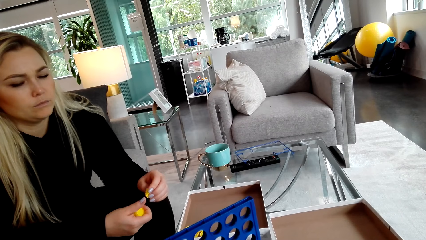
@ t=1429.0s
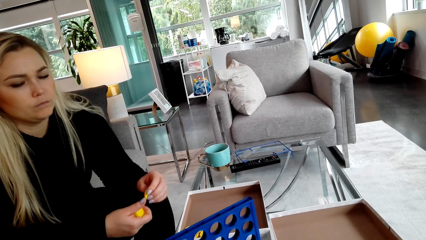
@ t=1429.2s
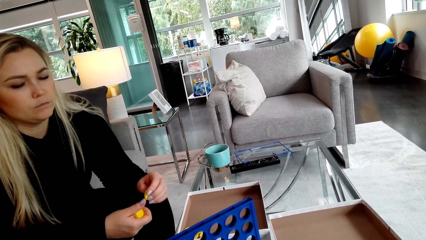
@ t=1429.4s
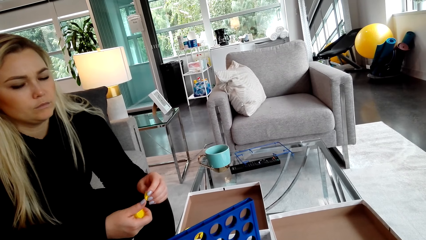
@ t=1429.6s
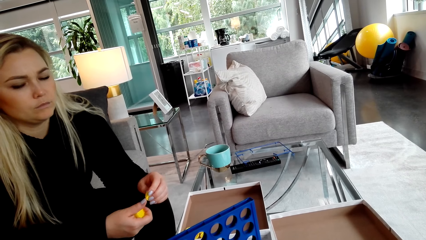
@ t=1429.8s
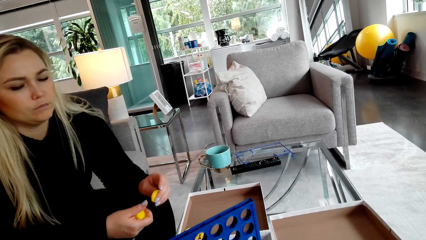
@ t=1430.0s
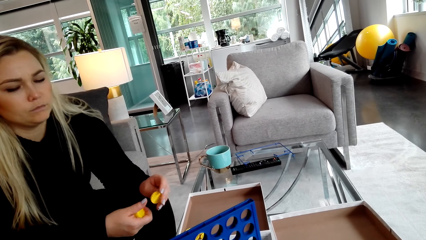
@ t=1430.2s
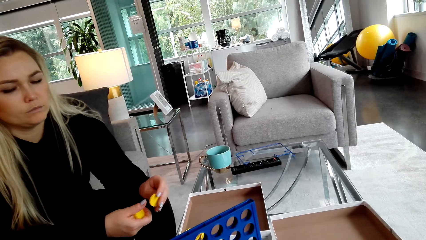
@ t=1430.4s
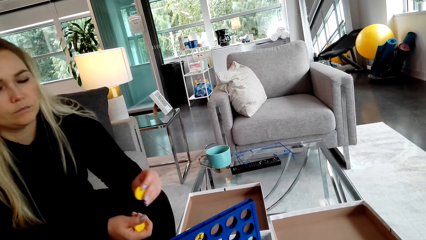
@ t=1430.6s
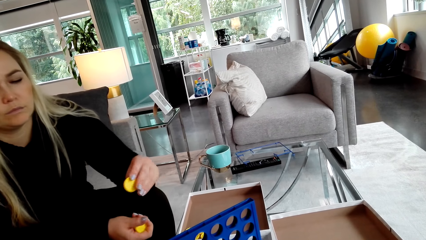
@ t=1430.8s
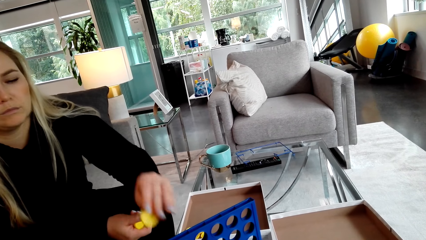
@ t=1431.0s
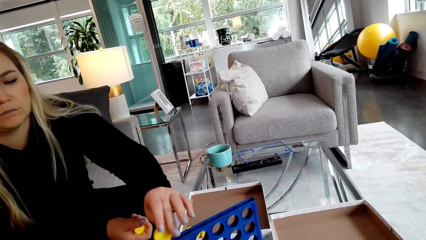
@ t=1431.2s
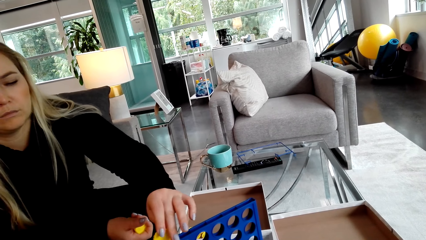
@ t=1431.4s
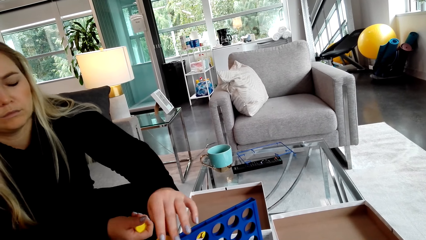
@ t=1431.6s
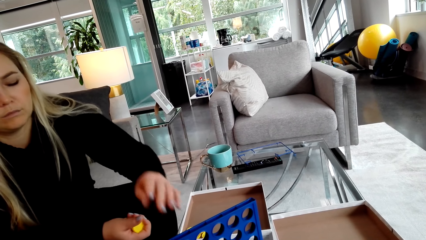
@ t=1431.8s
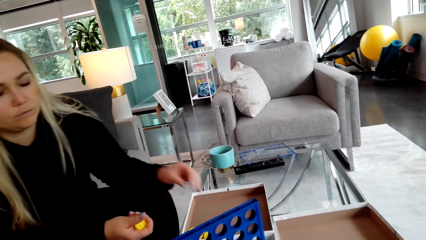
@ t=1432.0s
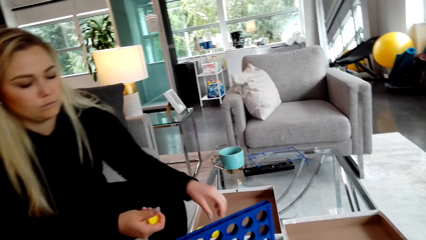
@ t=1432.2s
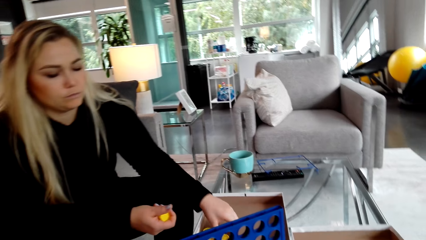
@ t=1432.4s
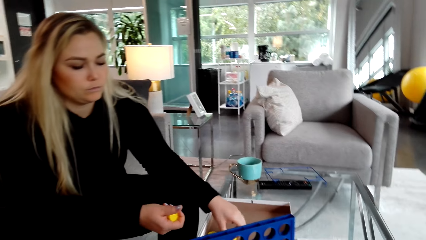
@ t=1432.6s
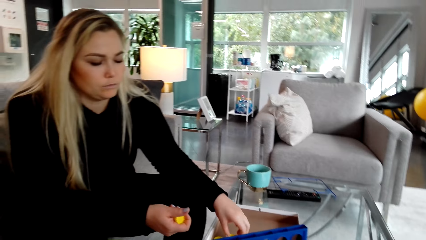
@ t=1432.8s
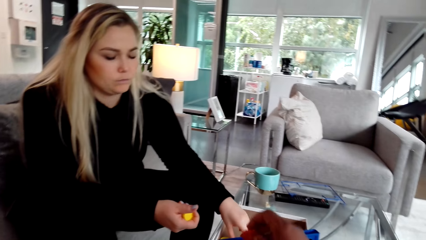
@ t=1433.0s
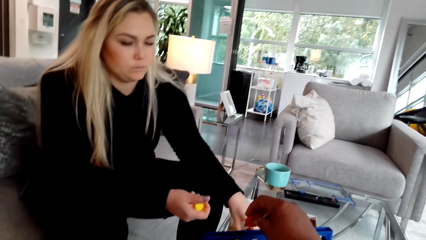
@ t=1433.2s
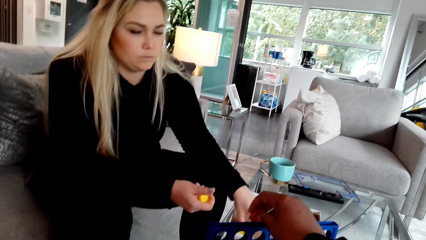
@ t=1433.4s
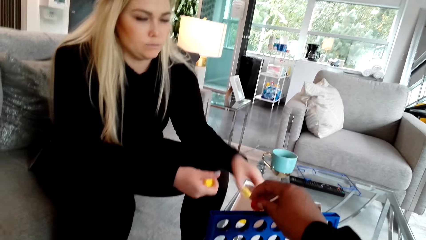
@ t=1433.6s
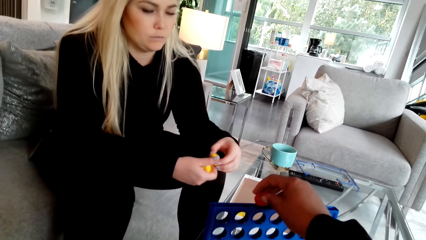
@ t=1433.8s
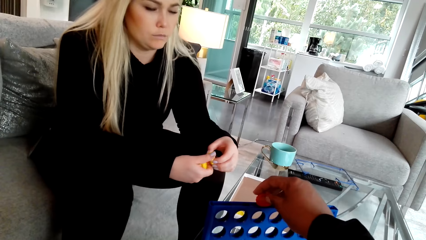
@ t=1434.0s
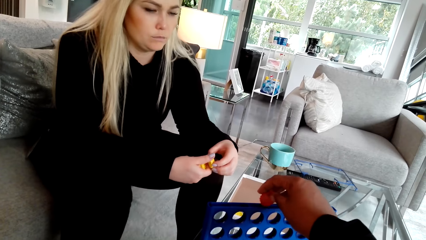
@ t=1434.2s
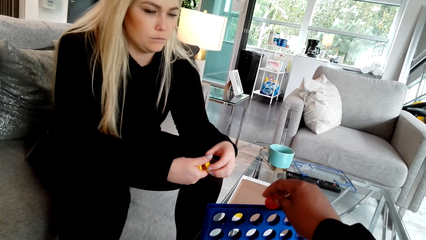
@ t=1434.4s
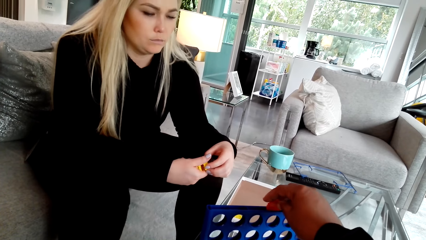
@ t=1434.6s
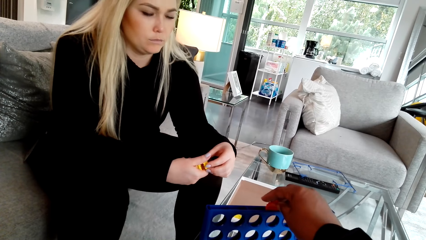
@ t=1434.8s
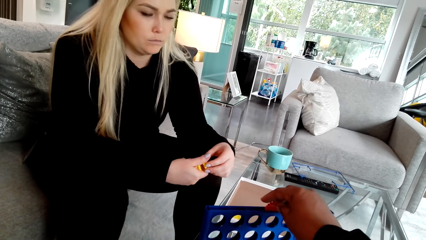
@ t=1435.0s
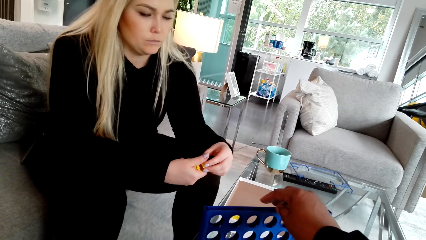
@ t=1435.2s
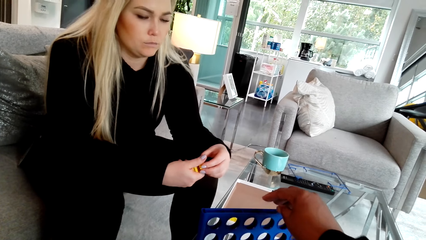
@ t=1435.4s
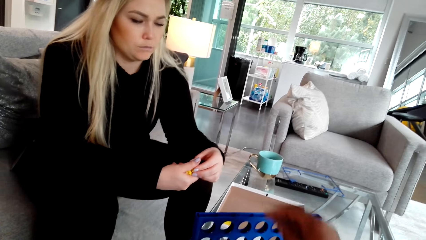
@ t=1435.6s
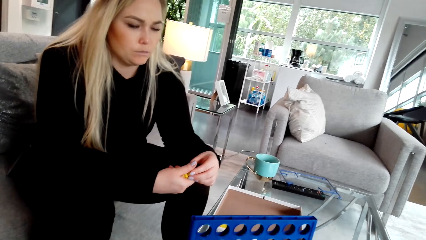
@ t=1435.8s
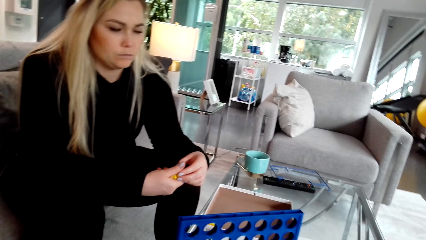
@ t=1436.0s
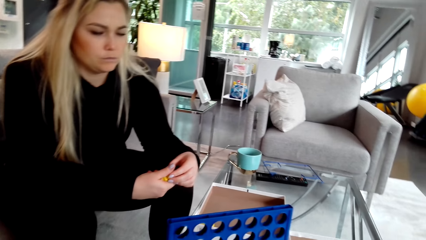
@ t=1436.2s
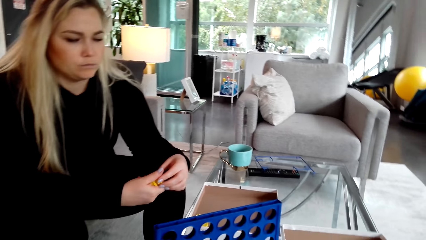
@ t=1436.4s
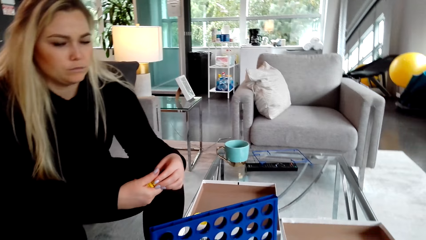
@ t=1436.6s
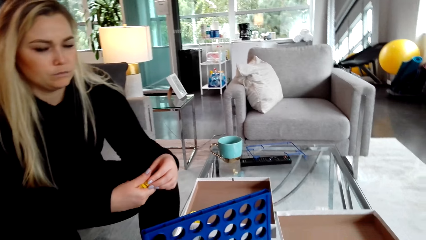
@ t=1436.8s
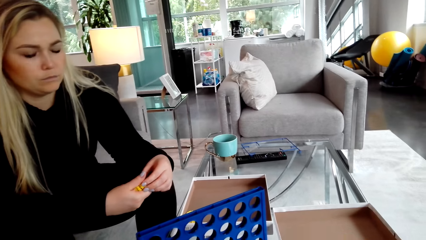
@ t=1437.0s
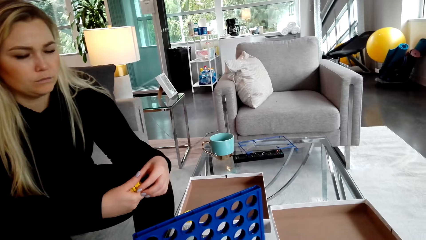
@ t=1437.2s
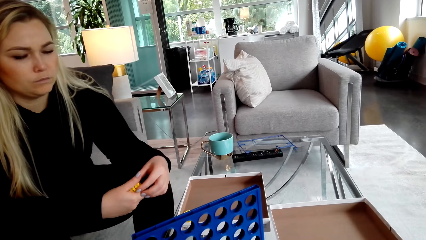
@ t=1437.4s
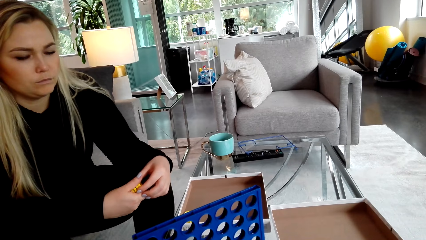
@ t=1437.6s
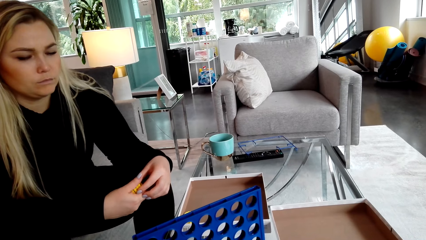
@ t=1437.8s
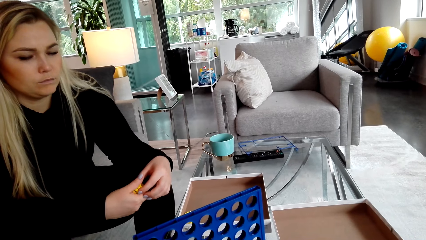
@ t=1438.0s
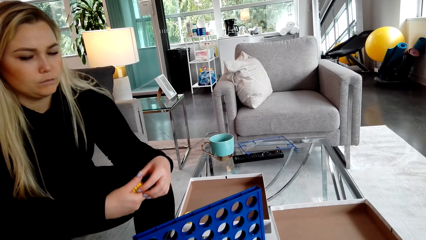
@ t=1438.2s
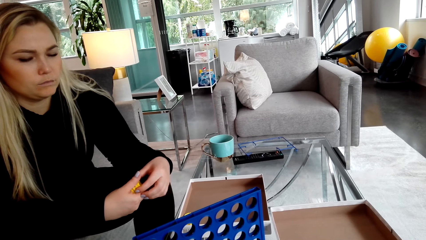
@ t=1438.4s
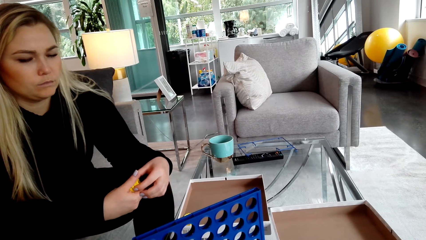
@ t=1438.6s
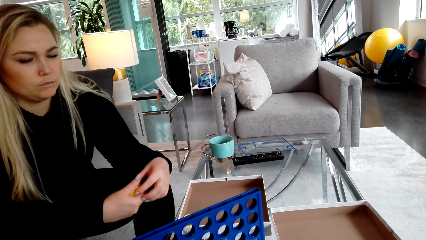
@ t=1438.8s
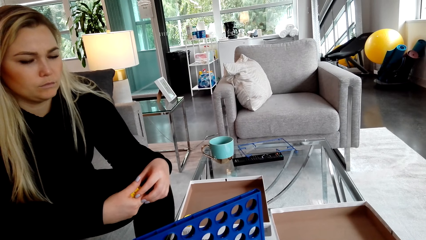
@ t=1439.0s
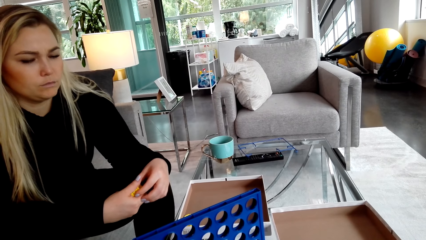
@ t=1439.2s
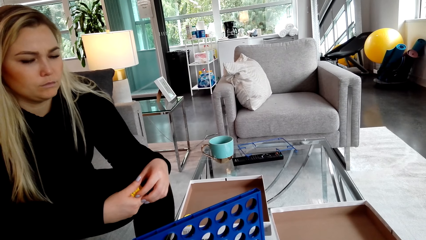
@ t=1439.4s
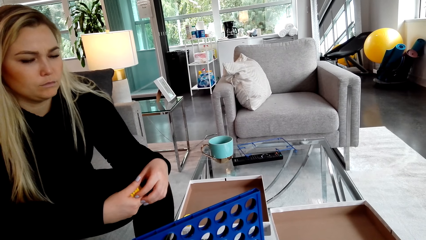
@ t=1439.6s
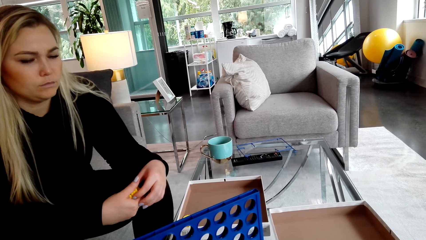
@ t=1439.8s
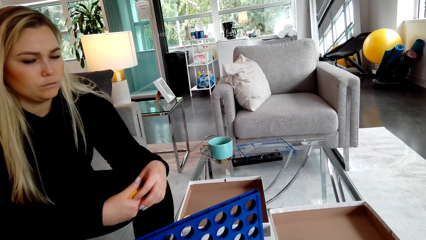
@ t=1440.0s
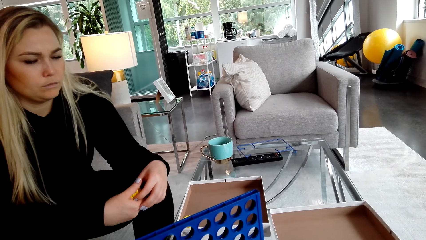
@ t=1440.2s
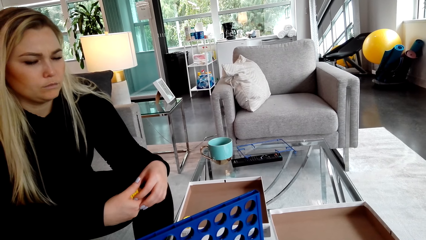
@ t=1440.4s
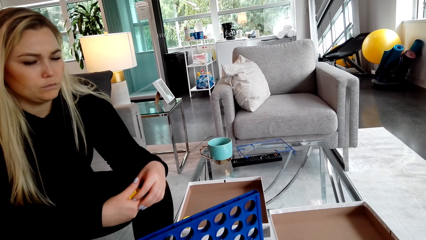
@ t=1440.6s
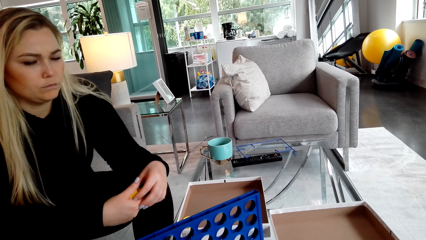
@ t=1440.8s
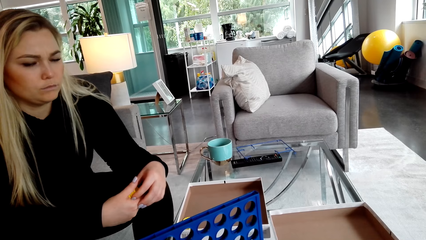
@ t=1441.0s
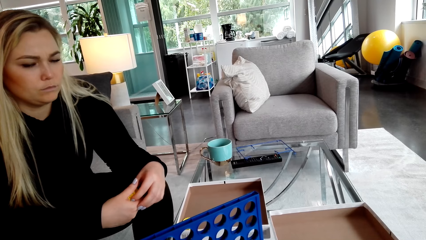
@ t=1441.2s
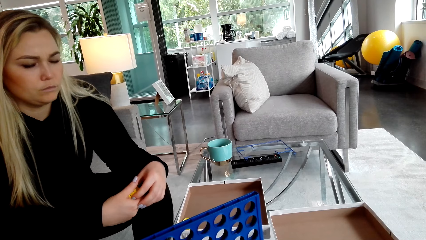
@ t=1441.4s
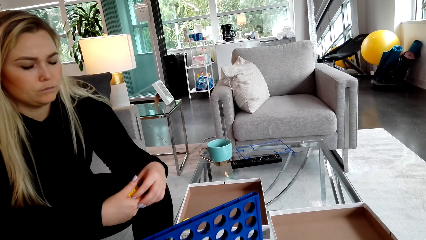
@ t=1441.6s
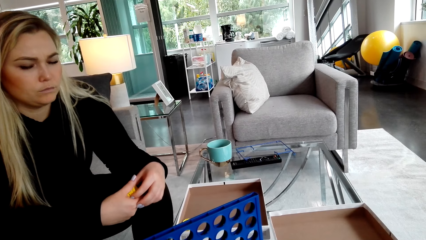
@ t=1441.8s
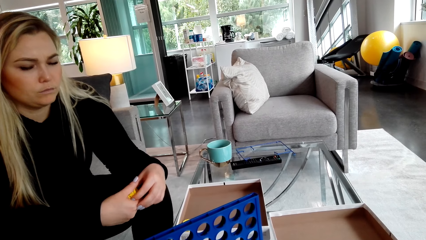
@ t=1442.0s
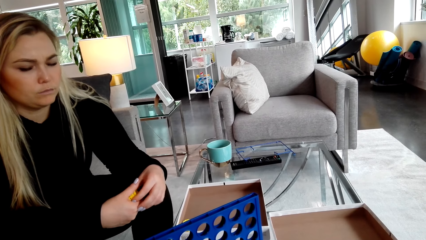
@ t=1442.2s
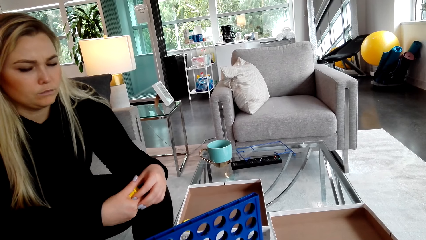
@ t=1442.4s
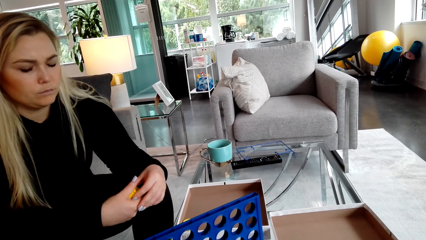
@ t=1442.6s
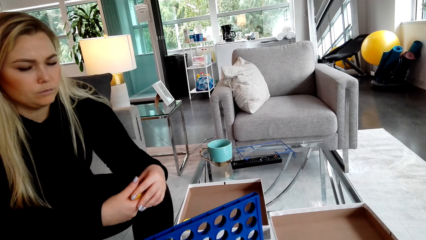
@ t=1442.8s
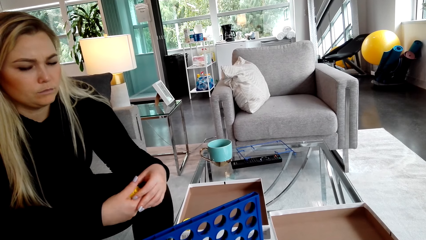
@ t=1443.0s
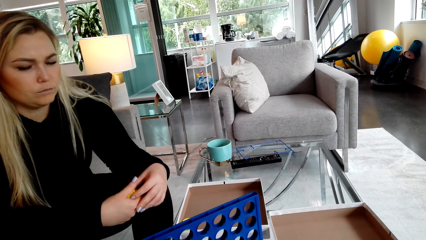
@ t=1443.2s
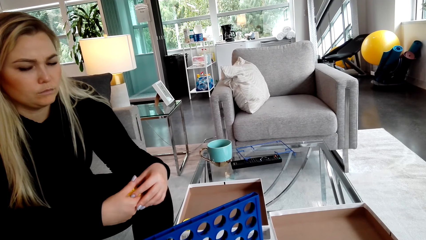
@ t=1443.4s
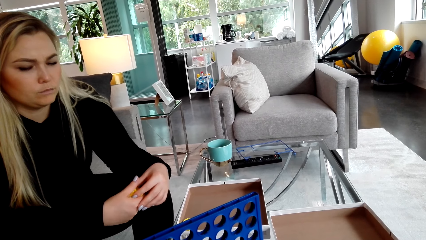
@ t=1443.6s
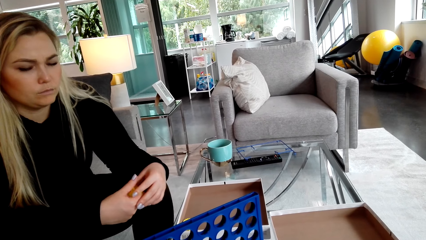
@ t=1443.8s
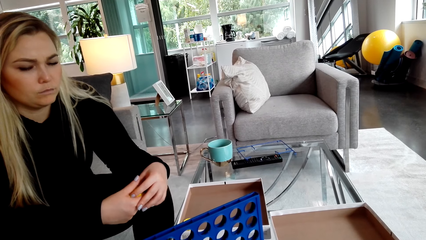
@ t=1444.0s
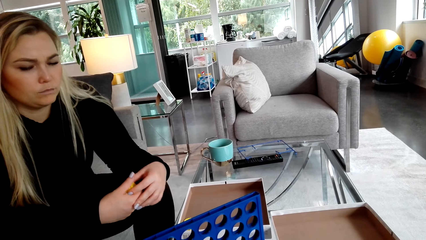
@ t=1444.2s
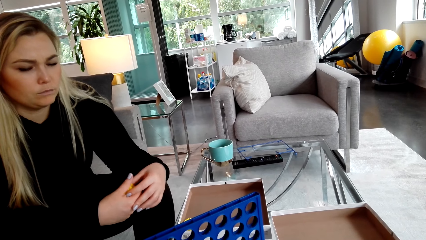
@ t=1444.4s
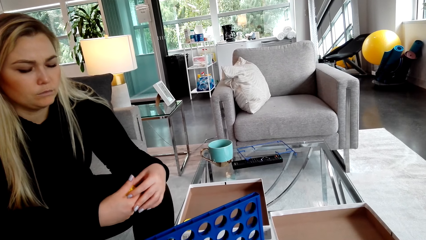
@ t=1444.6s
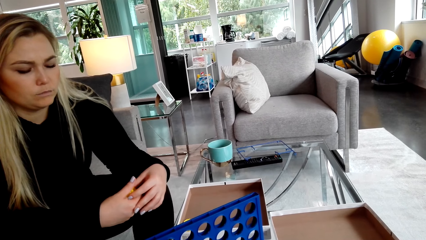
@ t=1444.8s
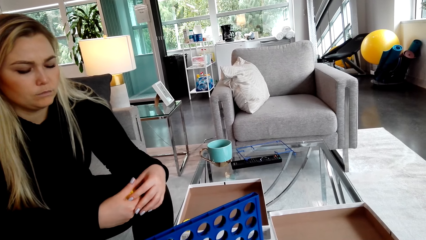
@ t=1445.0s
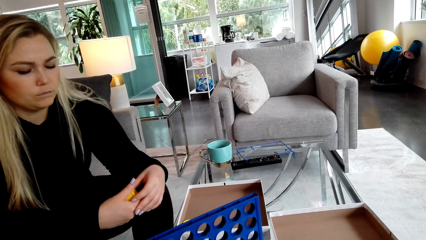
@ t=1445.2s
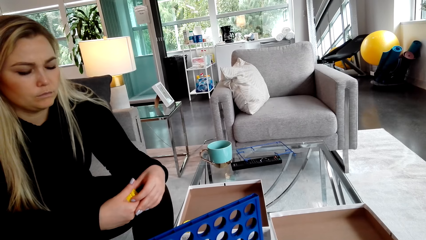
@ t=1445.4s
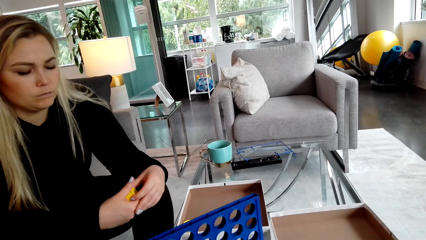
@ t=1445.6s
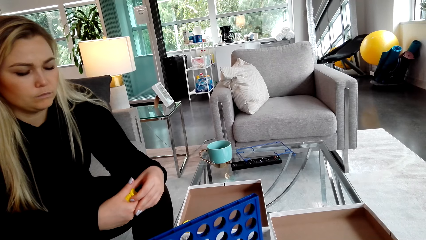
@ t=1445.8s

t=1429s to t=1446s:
A woman places the lid in the crate. The camera wearer places the lid in the crate. The woman picks the lid.
